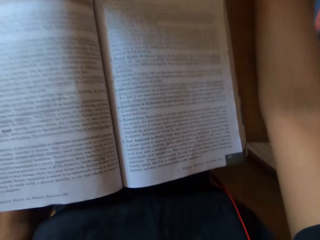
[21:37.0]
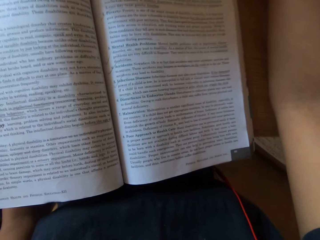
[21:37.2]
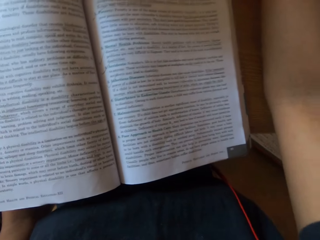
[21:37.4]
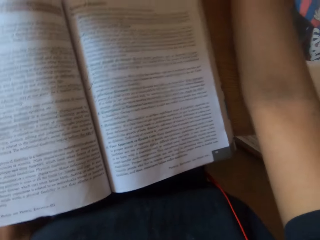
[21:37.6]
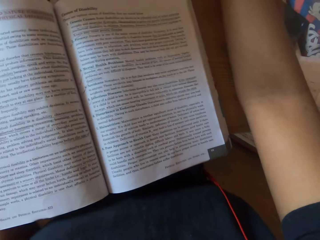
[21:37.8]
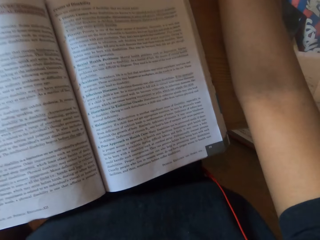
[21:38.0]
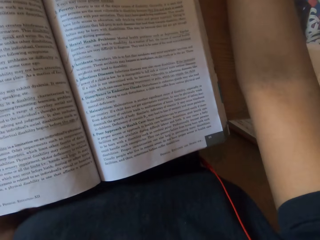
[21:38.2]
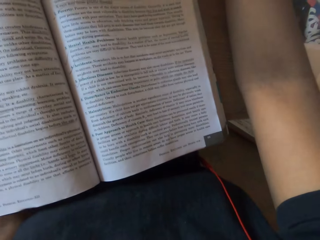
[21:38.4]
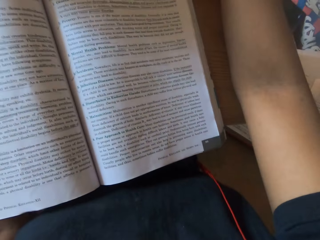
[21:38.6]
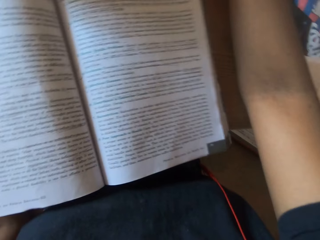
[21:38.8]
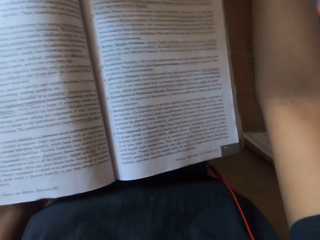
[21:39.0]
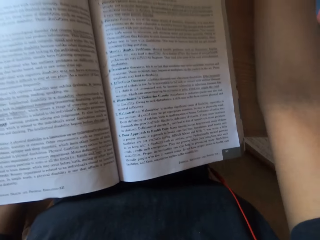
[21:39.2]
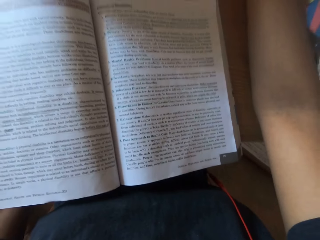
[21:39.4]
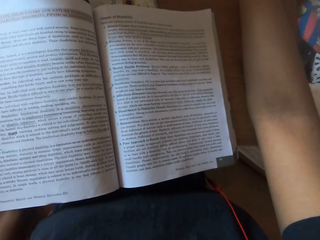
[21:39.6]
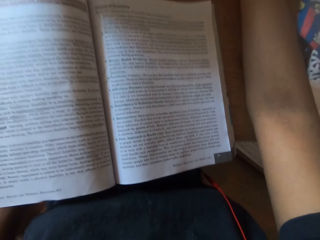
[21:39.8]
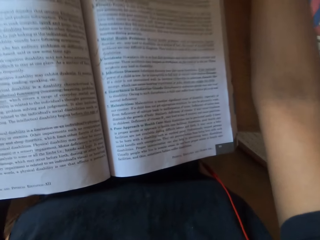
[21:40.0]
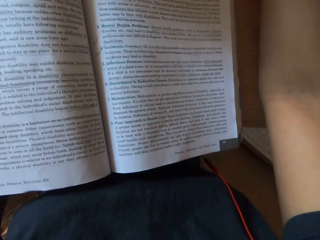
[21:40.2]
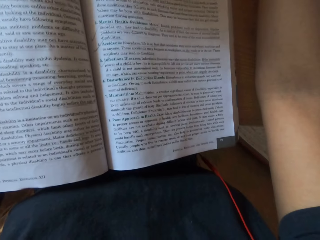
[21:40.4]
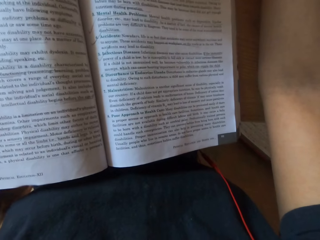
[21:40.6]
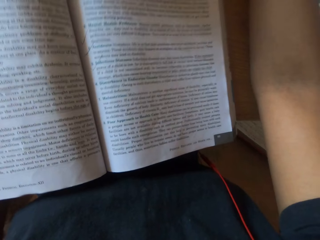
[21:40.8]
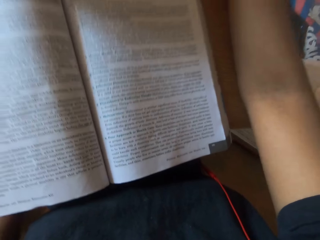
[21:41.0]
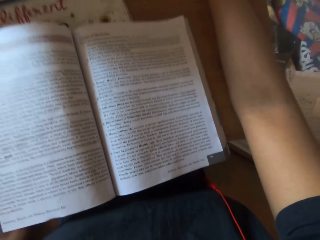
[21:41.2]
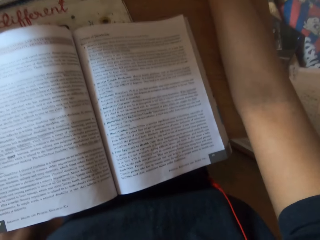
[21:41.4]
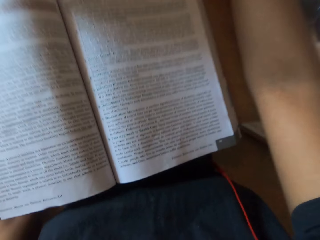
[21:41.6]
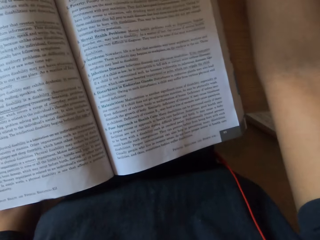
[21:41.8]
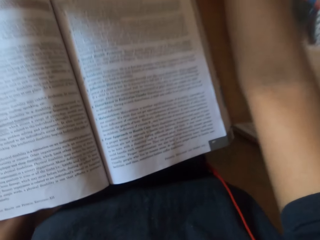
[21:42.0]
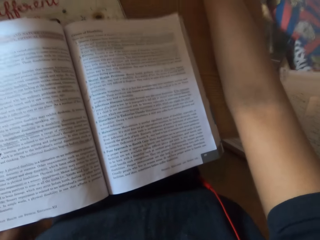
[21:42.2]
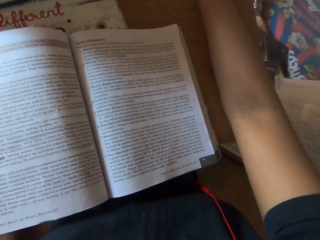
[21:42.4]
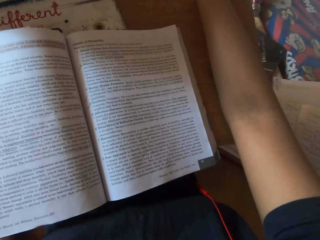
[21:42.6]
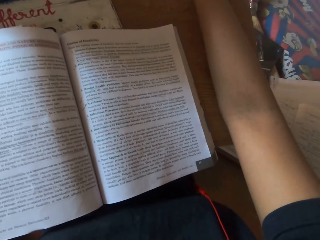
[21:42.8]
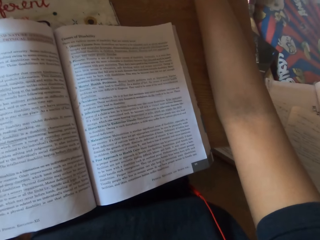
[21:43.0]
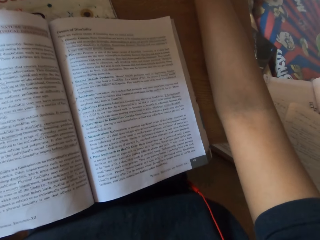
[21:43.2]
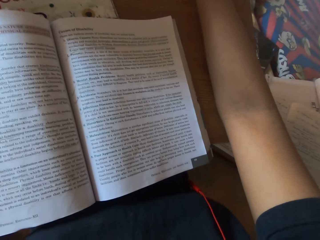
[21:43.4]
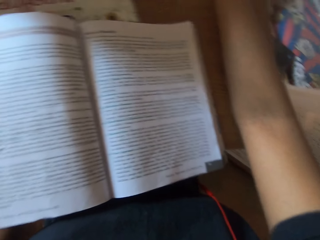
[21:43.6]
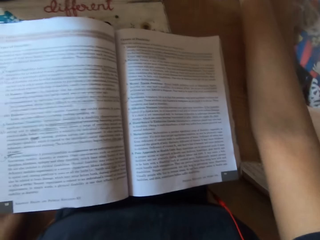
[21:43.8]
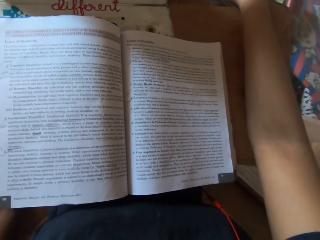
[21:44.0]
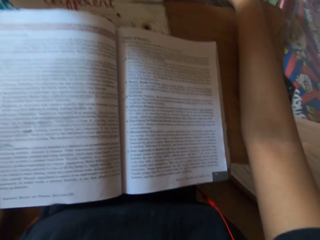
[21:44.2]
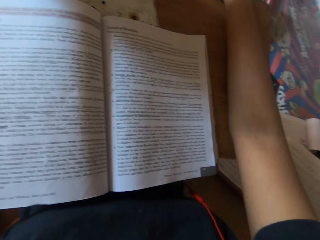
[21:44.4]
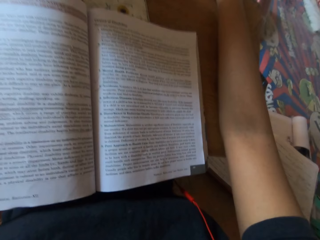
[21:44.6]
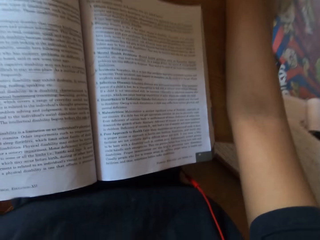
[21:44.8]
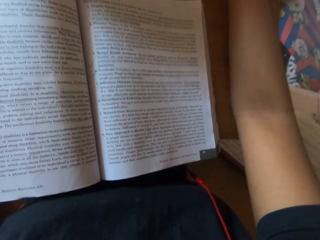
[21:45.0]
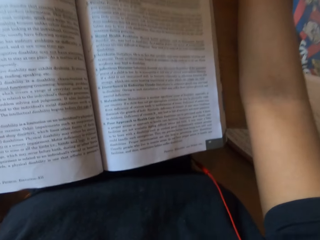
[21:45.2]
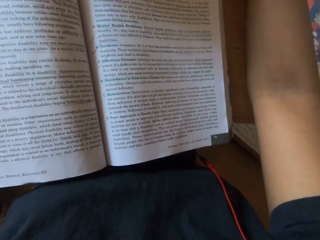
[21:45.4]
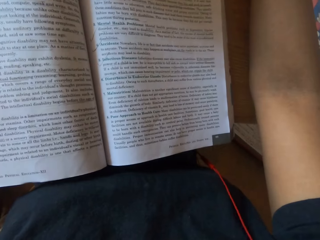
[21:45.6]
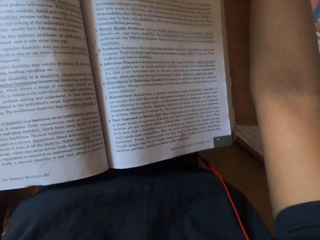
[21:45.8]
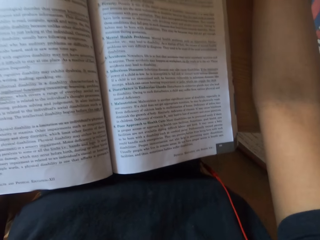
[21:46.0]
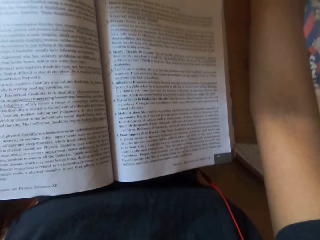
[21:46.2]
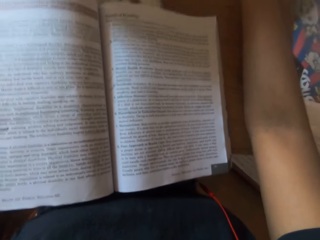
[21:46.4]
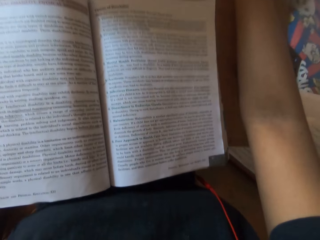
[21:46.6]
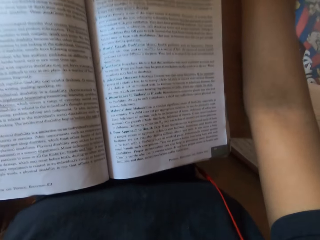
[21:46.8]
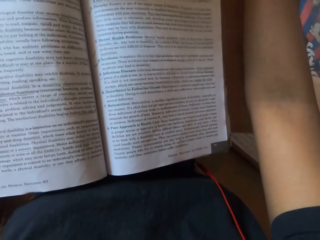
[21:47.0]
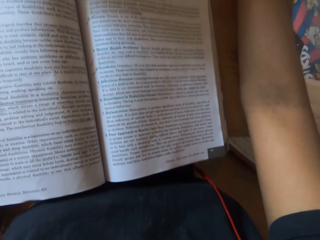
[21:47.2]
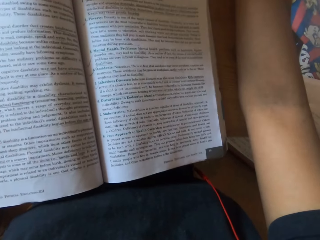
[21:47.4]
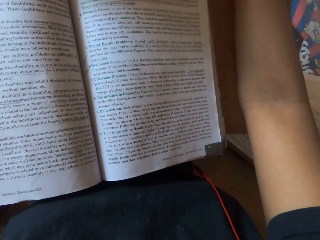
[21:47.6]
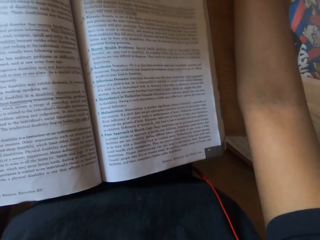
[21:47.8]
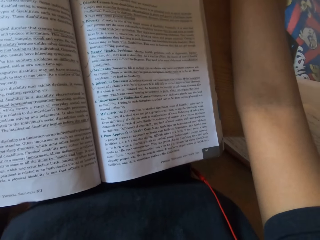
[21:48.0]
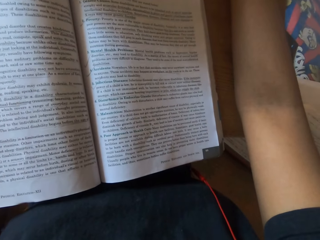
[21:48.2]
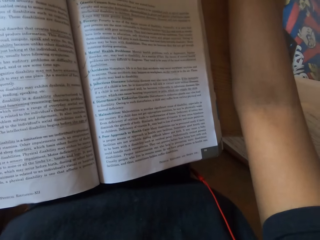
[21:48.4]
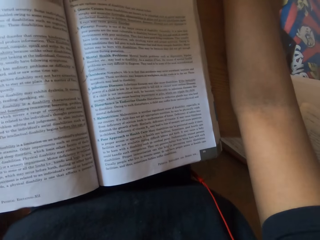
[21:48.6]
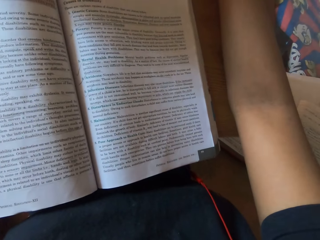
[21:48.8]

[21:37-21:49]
The camera wearer reads the book on the table.

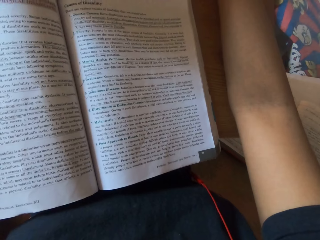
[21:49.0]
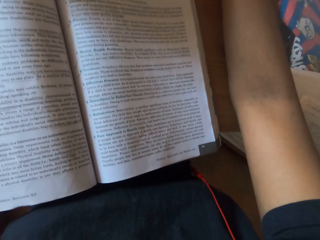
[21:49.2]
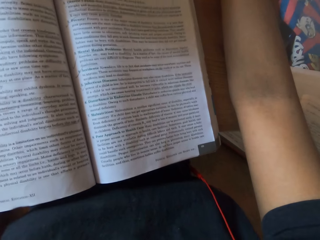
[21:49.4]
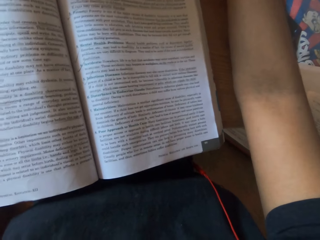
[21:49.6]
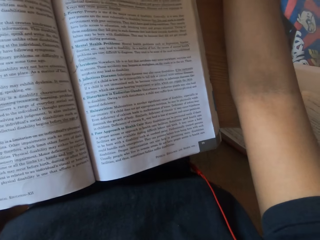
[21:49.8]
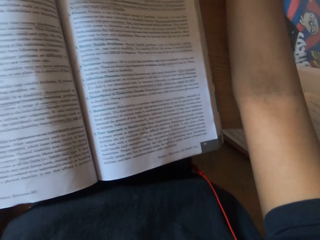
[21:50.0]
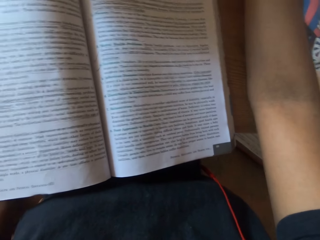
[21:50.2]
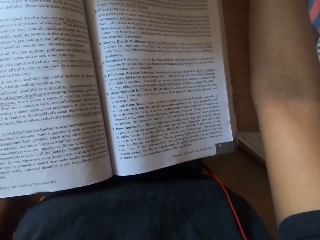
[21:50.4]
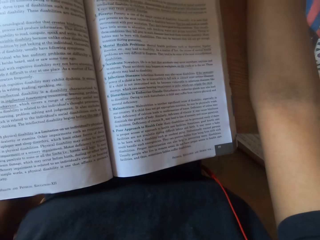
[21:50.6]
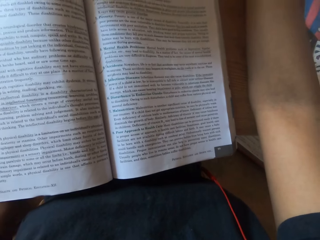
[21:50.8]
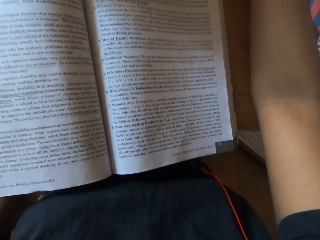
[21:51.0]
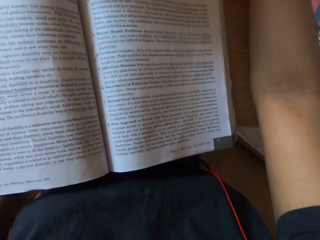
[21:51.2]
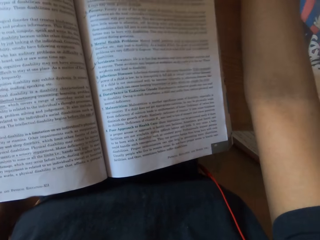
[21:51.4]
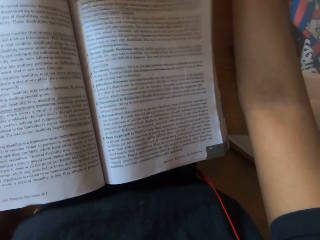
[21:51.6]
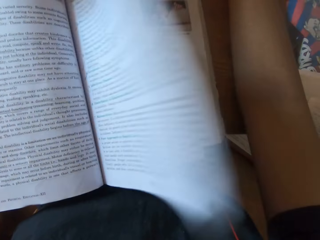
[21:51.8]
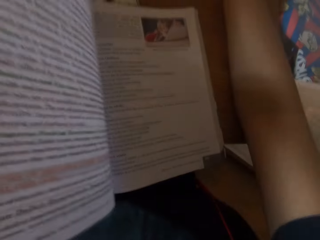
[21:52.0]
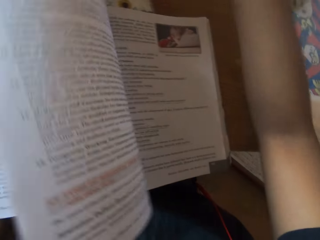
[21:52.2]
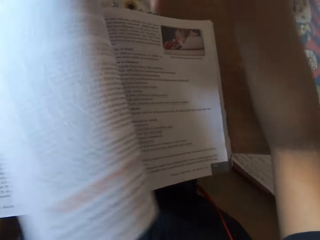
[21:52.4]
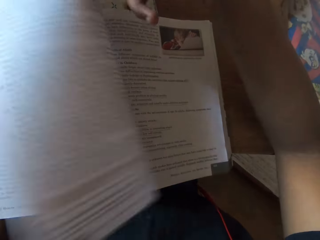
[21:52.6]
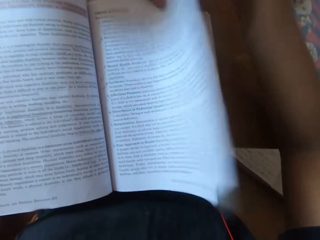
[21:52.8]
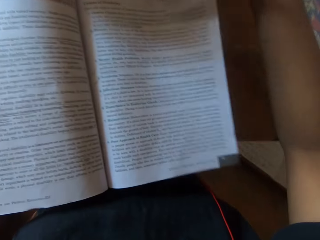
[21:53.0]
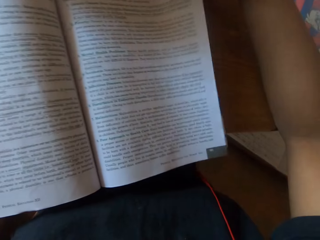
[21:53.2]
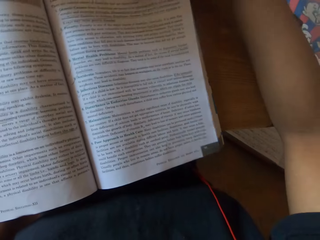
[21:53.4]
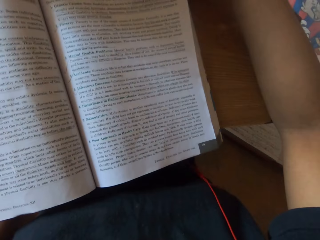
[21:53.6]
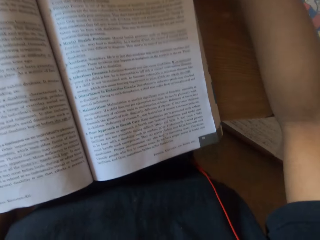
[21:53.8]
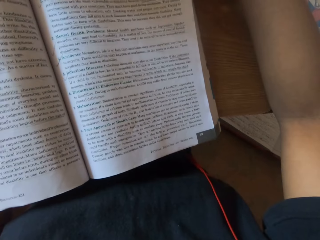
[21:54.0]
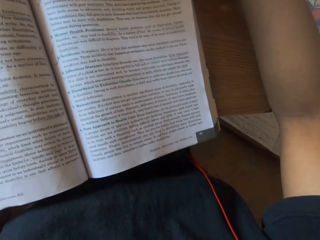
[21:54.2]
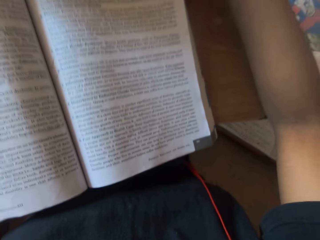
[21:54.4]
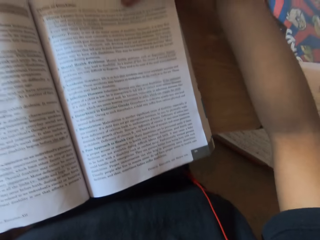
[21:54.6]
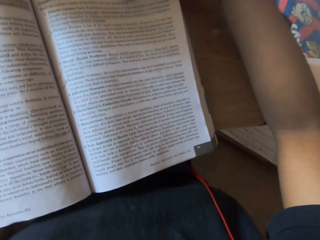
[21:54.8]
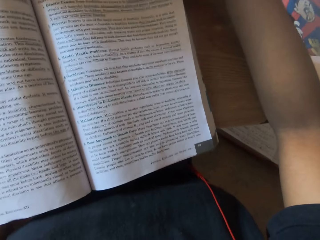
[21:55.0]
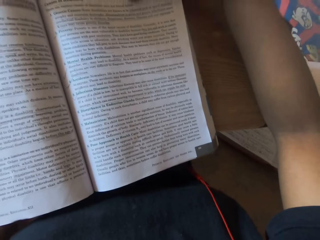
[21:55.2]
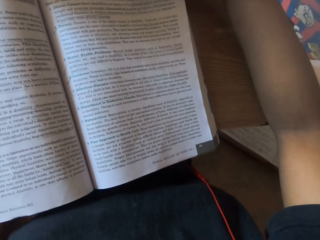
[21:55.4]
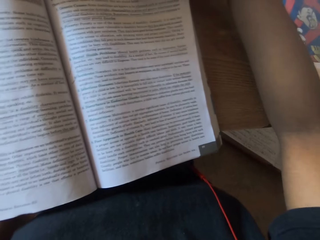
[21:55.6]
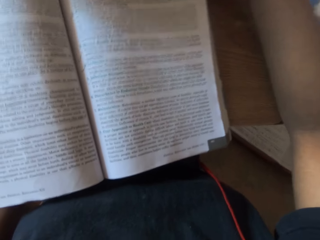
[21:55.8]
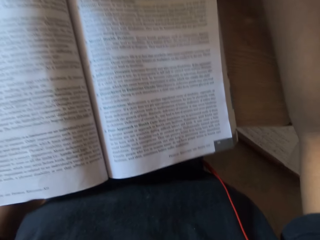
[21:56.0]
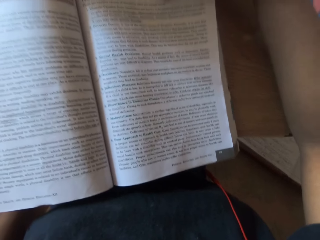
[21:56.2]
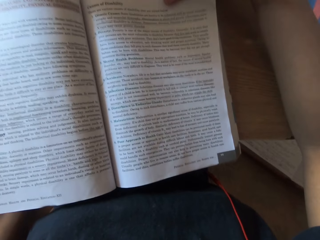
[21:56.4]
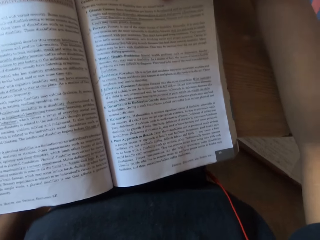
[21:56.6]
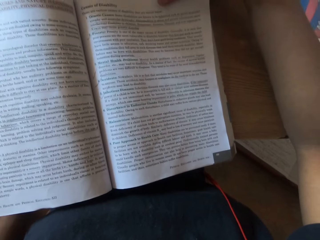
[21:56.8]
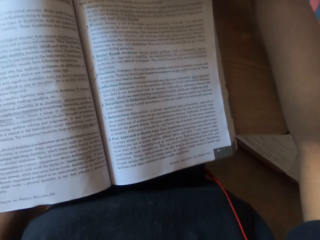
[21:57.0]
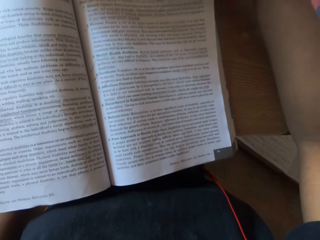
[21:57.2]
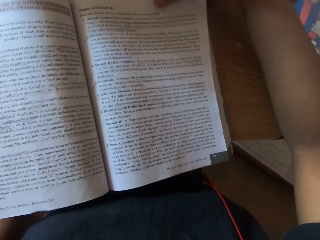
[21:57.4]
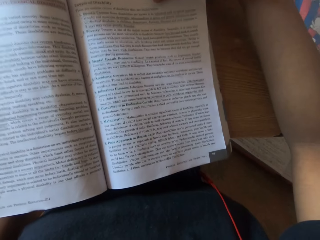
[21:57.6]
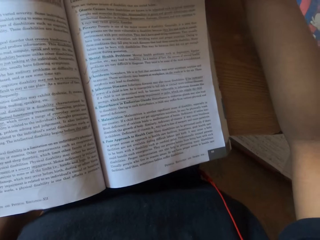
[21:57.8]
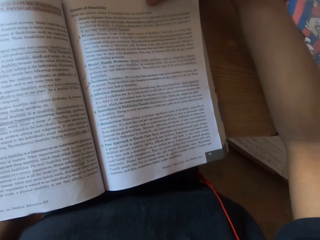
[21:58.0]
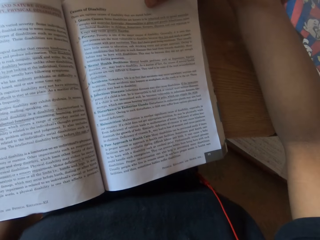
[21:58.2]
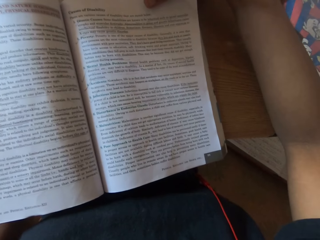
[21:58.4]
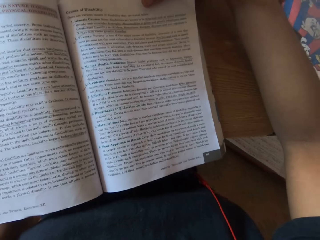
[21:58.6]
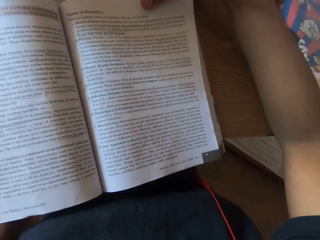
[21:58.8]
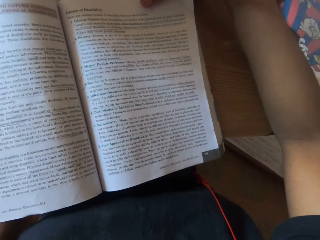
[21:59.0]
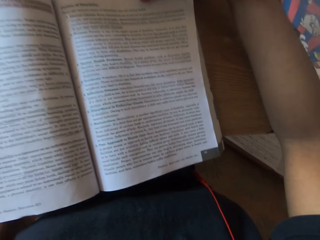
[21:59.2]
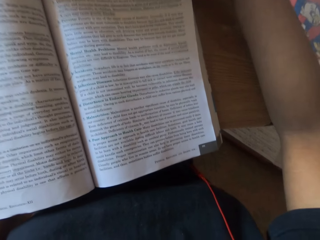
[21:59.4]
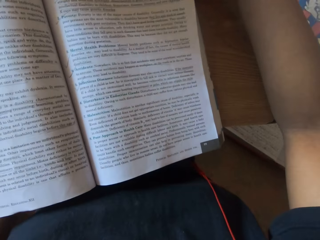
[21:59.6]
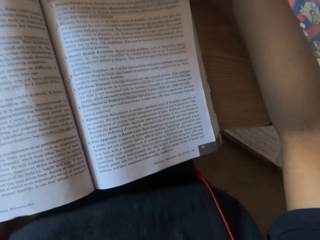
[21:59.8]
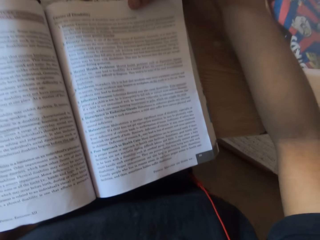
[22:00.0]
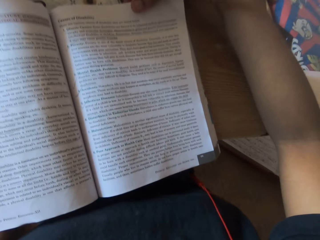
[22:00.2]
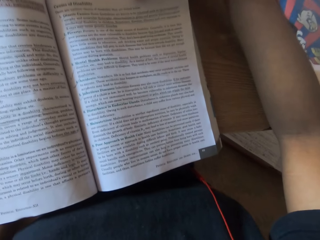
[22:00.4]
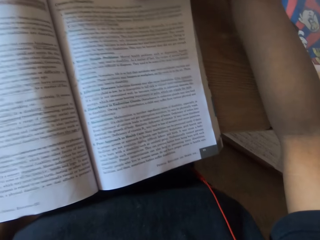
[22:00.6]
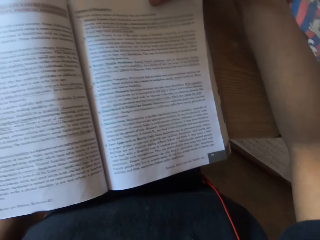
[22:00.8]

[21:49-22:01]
The camera wearer holds down the page on the book with her right hand.
